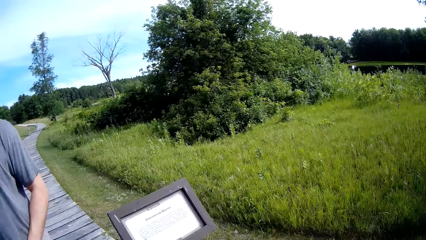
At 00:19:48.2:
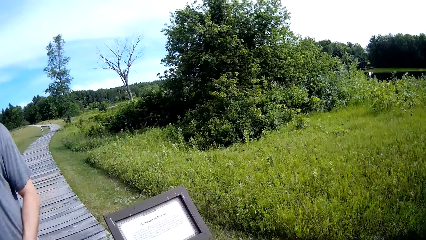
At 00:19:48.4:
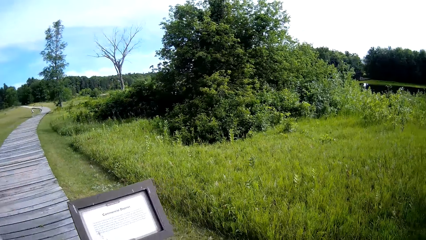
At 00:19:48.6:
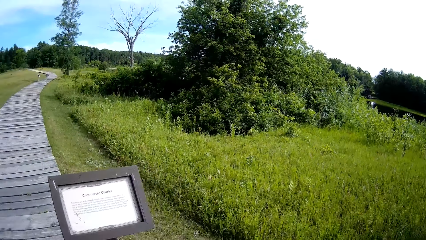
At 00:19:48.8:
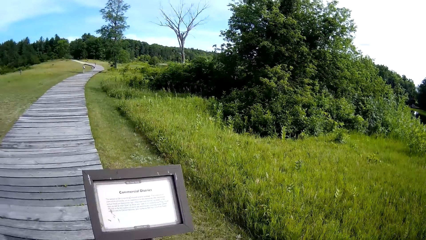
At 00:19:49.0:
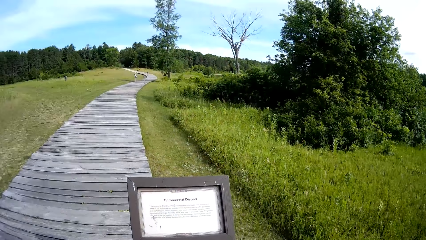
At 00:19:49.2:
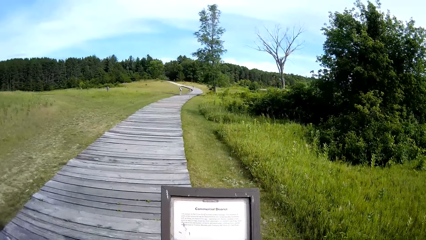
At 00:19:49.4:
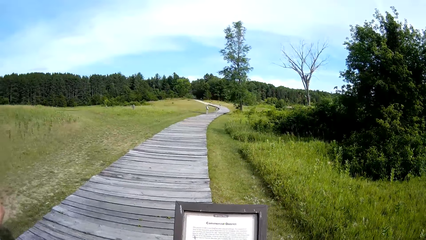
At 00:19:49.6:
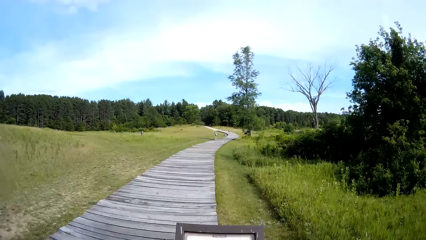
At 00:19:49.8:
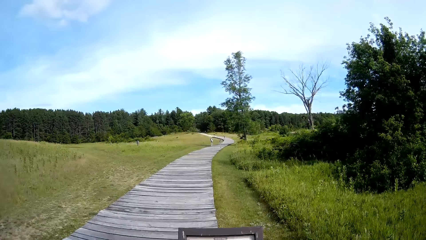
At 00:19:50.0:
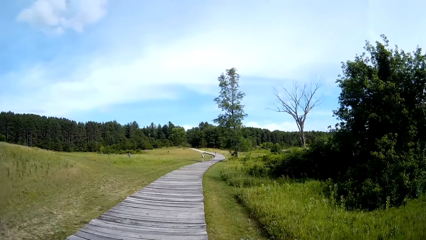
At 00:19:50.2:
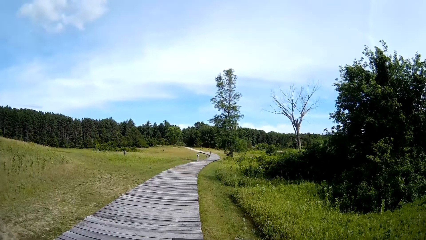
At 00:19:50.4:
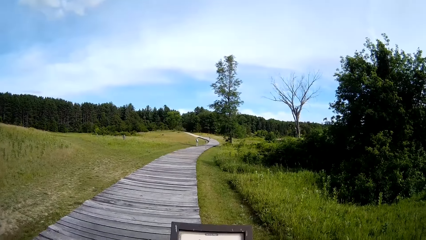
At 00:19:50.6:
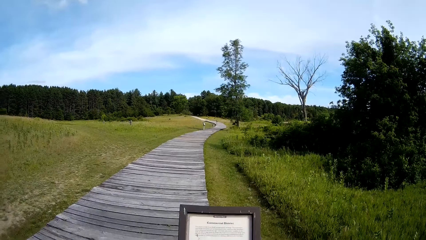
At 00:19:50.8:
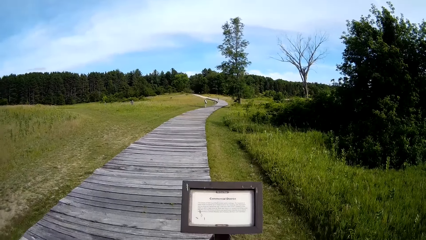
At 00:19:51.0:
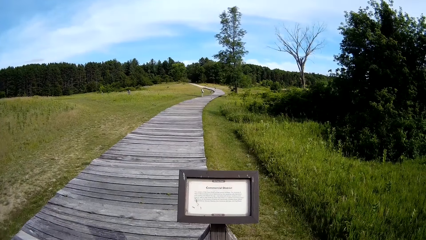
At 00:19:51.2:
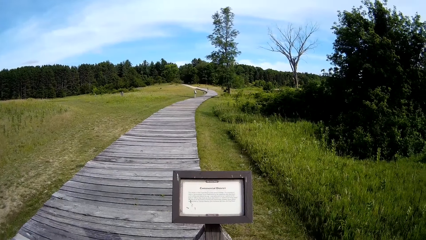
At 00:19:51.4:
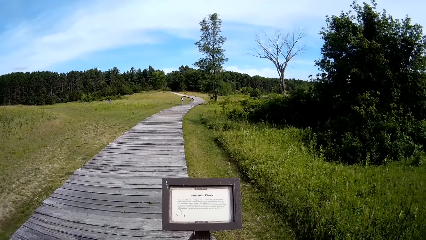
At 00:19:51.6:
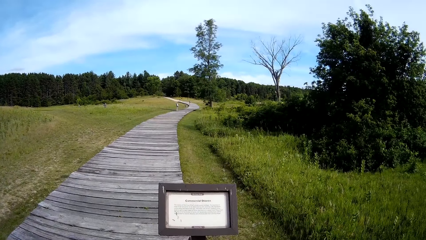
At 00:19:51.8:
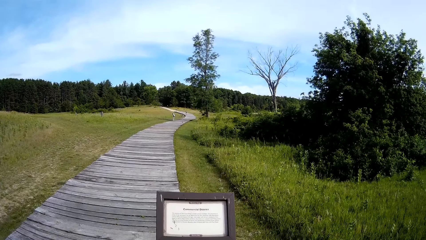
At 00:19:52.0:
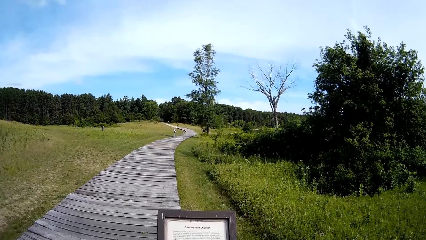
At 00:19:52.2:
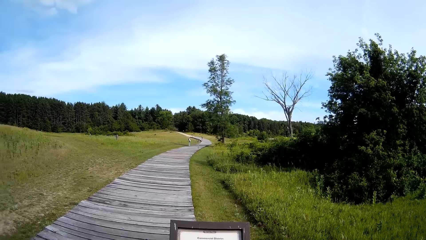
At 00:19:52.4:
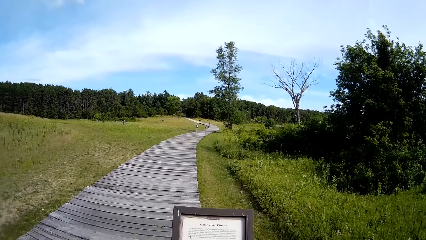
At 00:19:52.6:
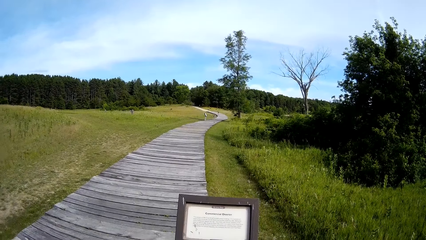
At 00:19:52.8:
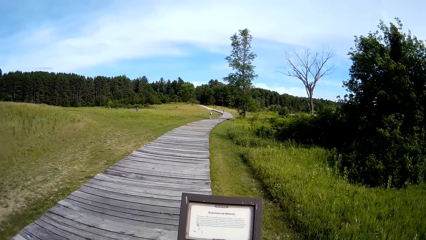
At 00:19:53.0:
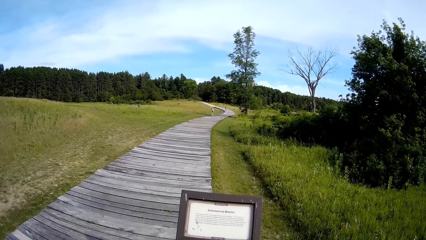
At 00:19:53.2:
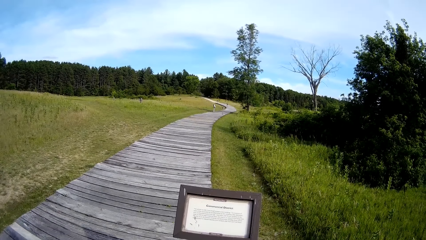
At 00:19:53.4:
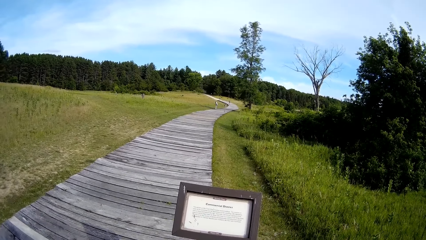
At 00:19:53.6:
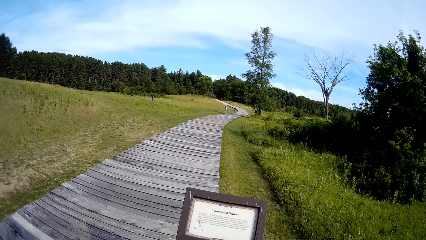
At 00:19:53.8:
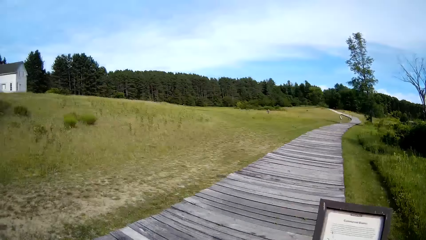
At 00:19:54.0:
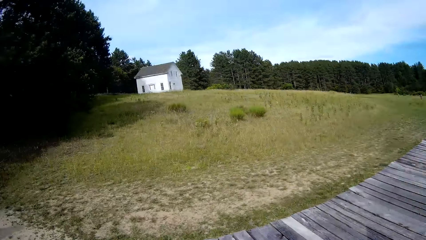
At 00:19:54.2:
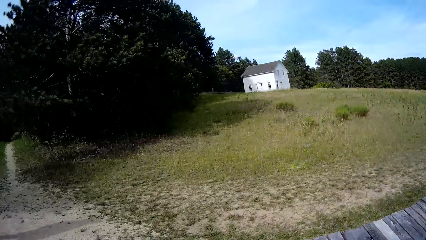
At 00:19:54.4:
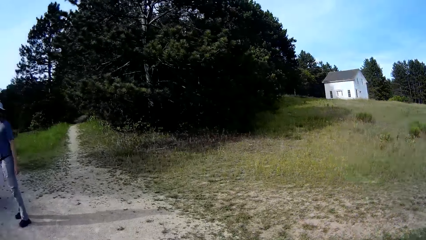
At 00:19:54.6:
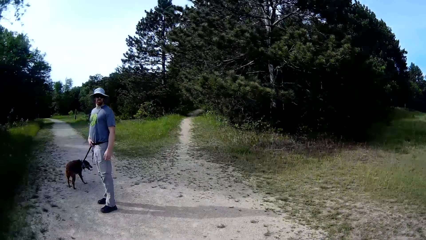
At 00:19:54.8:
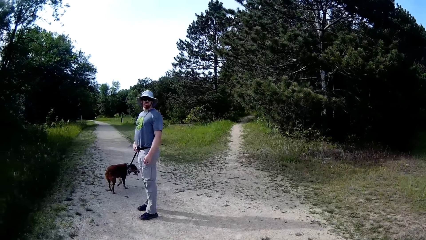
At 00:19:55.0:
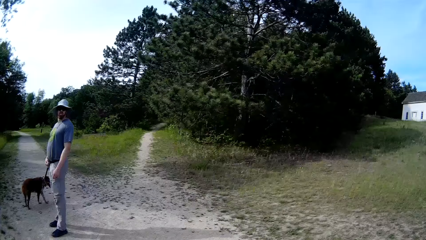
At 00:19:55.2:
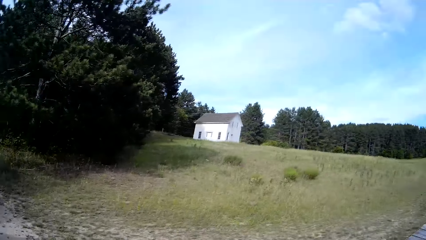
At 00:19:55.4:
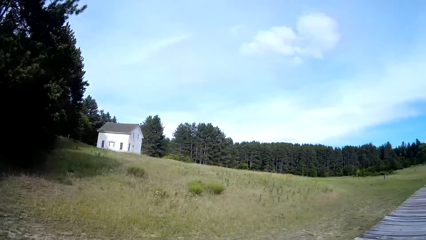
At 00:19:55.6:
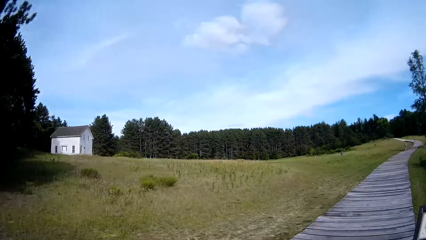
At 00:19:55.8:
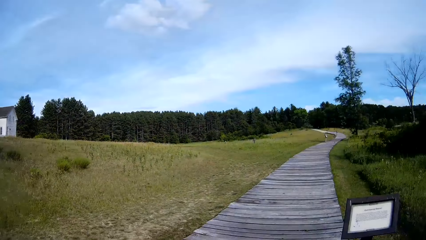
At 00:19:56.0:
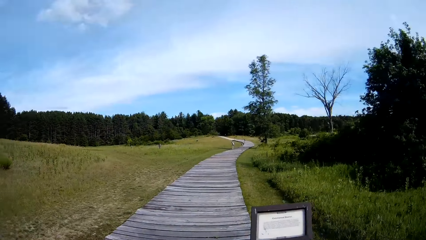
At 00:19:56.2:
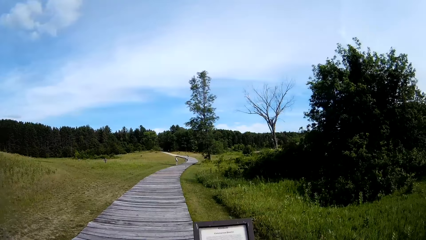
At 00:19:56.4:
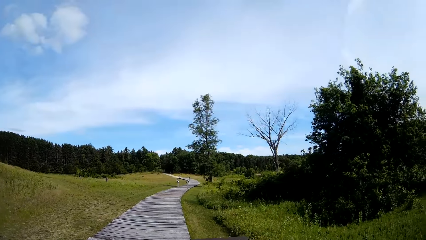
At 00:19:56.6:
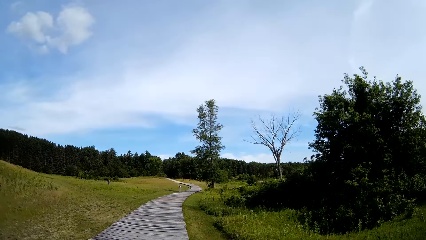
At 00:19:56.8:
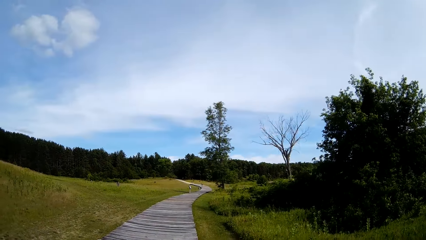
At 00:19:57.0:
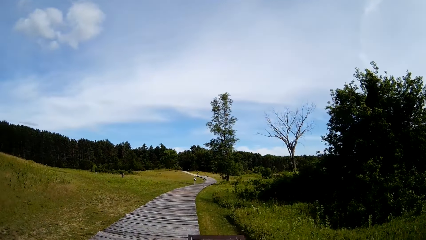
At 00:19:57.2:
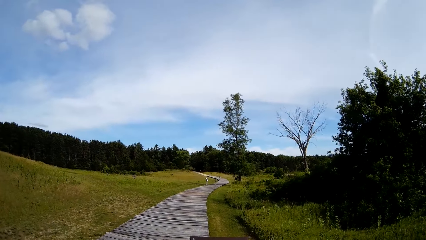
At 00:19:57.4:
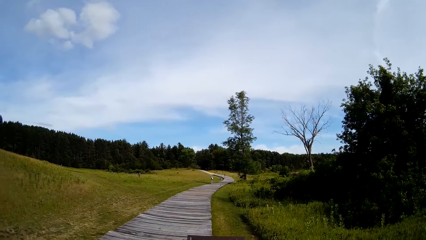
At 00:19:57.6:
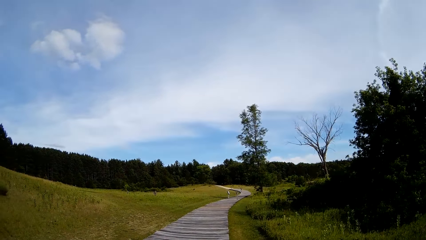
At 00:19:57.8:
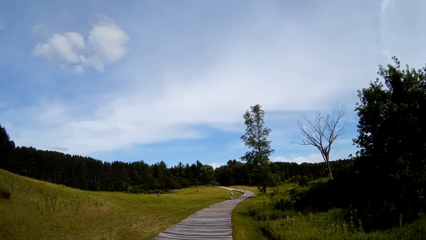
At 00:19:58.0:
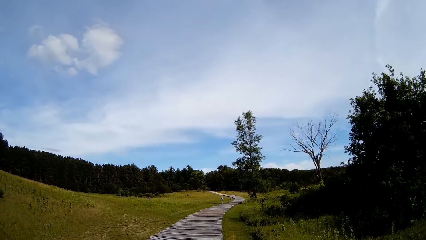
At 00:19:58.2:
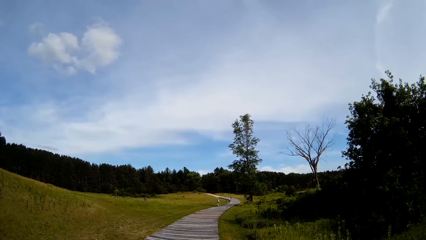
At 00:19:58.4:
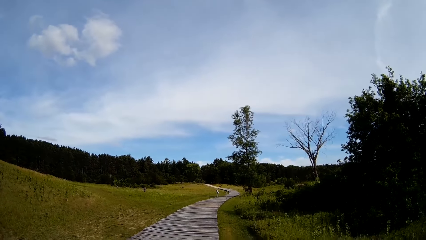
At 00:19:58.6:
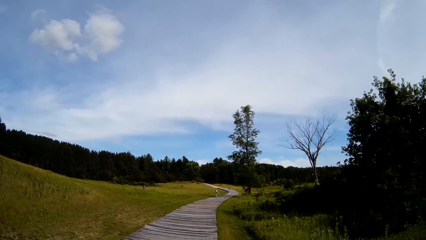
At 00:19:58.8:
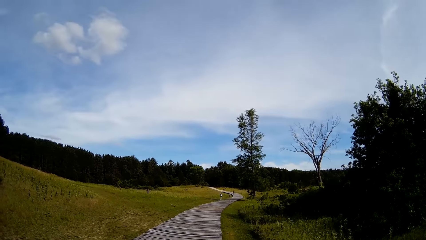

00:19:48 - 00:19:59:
The camera wearer reads the sign post.

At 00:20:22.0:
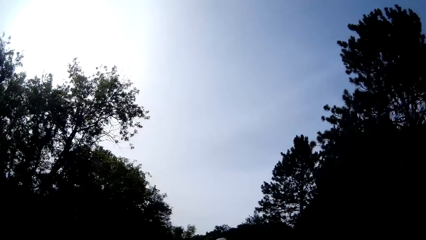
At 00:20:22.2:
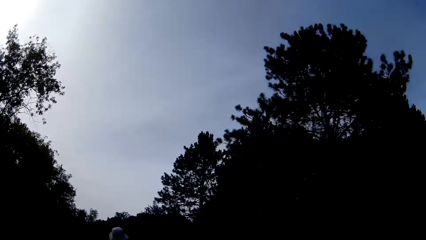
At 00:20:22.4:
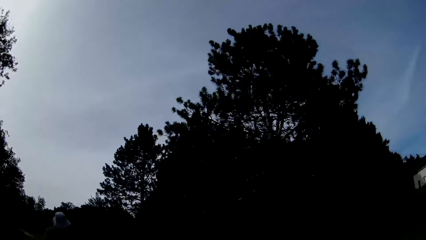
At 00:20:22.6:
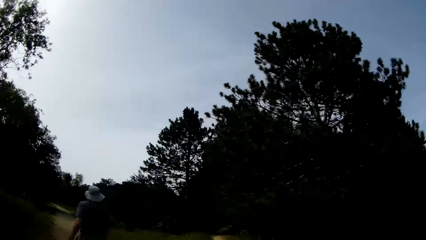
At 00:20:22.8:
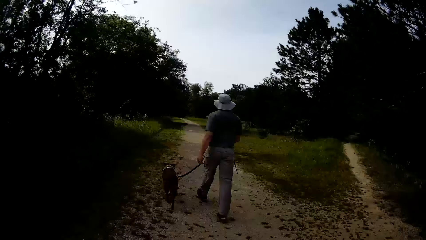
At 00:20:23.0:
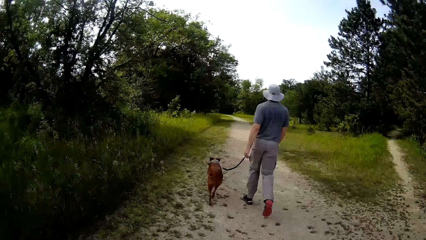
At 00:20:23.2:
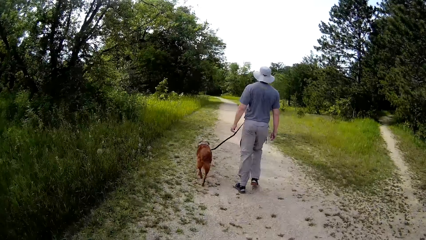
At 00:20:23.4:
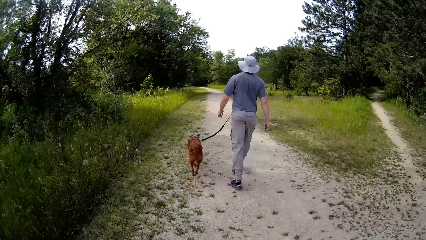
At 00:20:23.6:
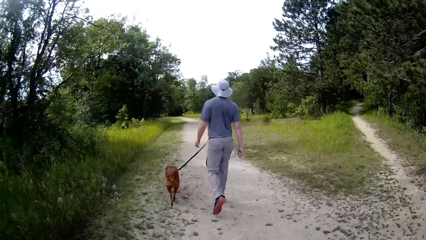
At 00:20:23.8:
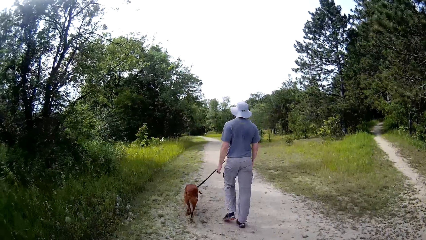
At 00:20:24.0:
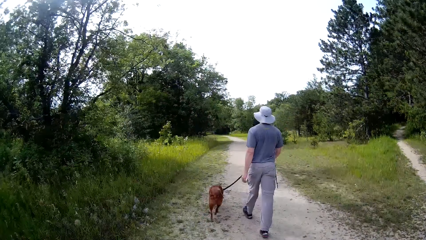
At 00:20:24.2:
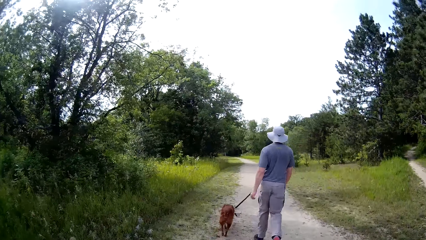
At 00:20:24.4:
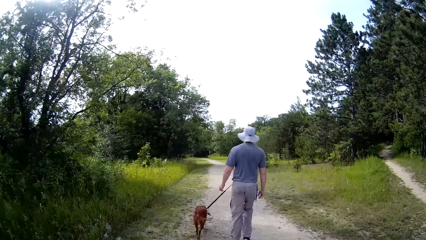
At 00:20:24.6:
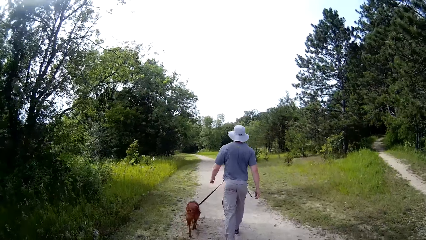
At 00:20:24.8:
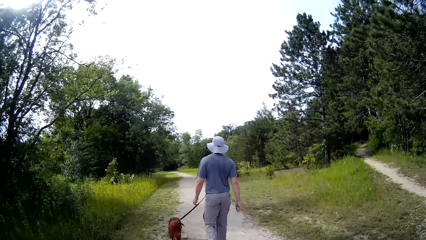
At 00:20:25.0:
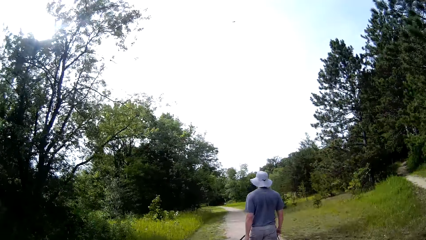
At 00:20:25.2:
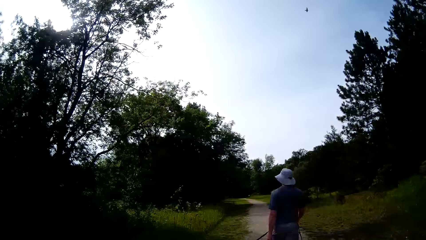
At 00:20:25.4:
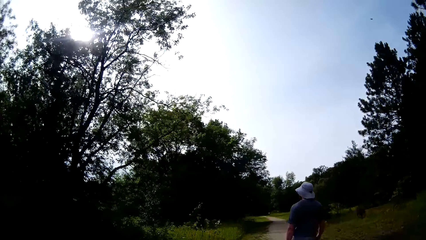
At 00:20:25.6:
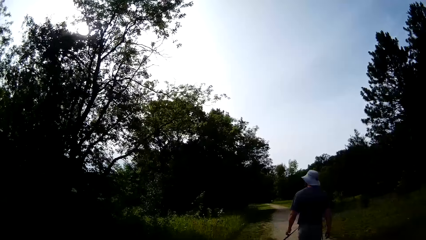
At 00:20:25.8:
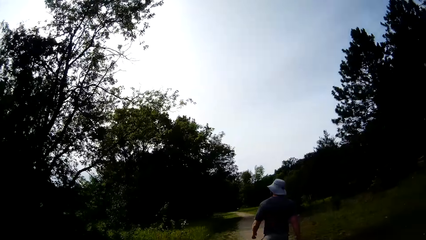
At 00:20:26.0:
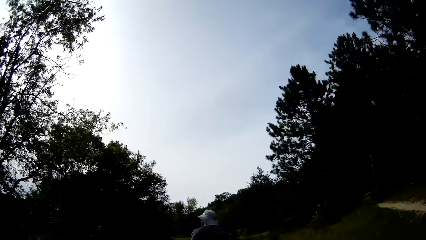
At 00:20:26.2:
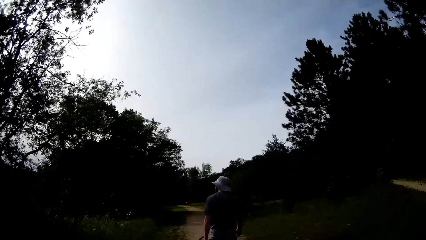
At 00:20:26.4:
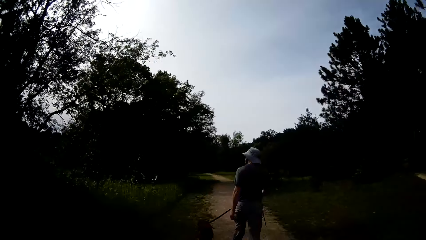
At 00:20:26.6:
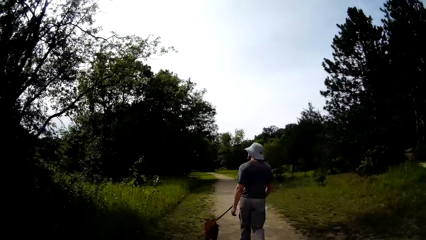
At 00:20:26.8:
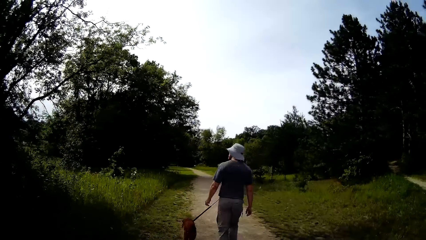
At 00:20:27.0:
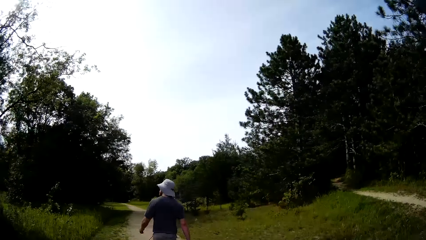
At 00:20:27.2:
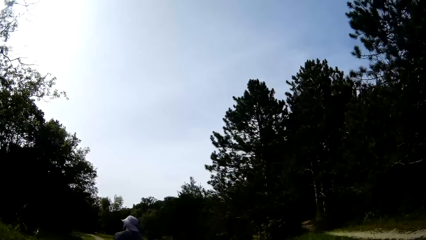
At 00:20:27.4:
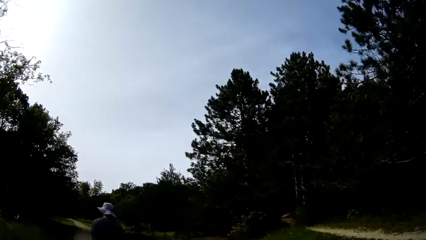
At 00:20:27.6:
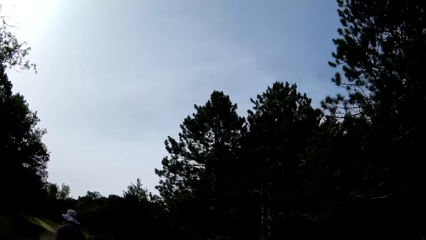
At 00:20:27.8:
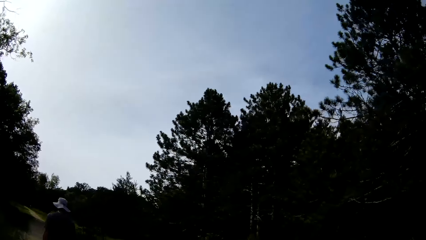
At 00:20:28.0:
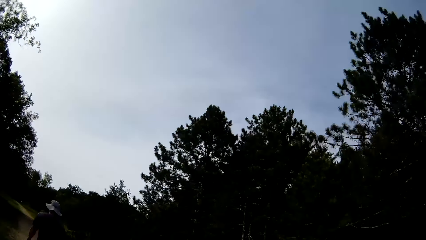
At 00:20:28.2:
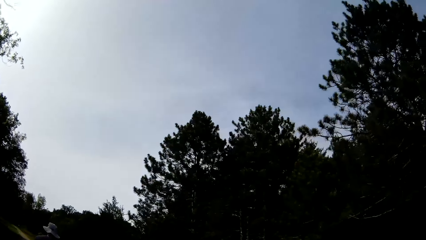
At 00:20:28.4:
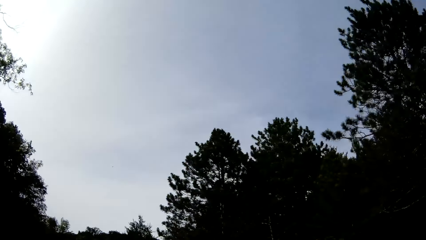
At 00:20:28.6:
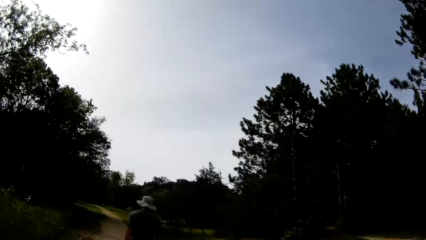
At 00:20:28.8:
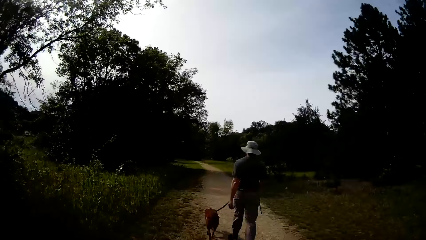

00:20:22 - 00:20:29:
A man walks in the walkway with a dog.
